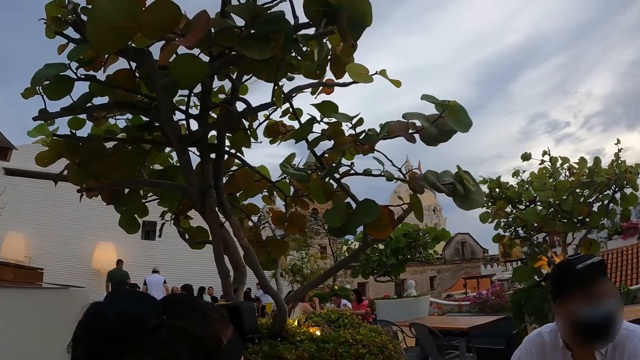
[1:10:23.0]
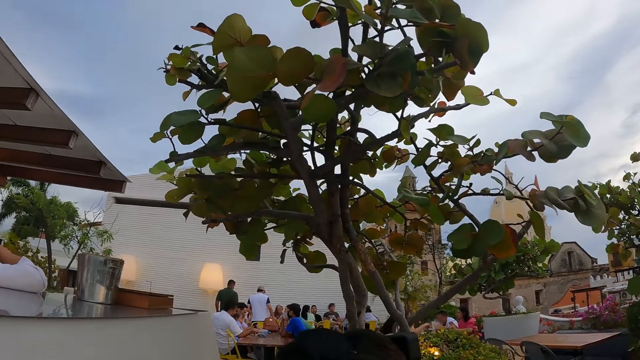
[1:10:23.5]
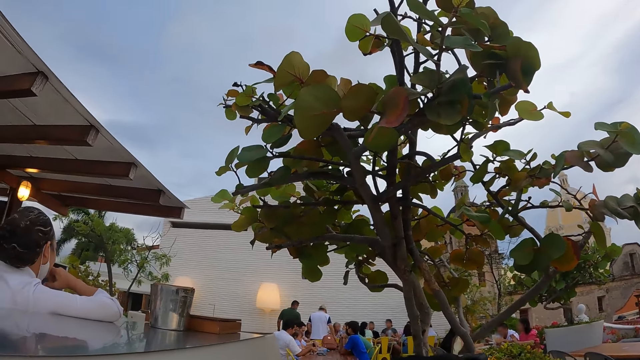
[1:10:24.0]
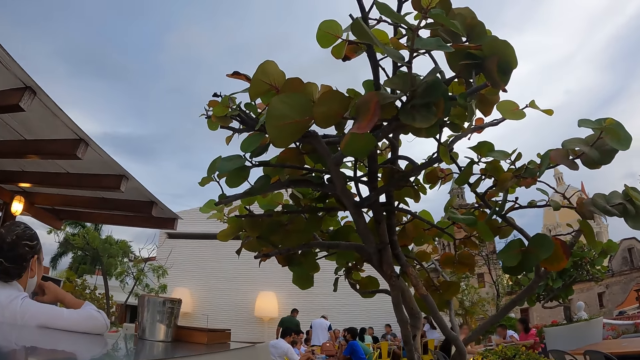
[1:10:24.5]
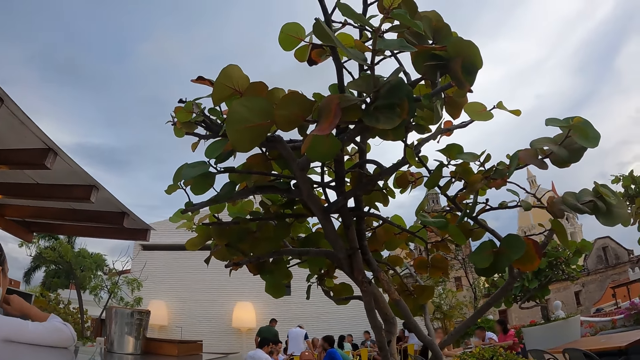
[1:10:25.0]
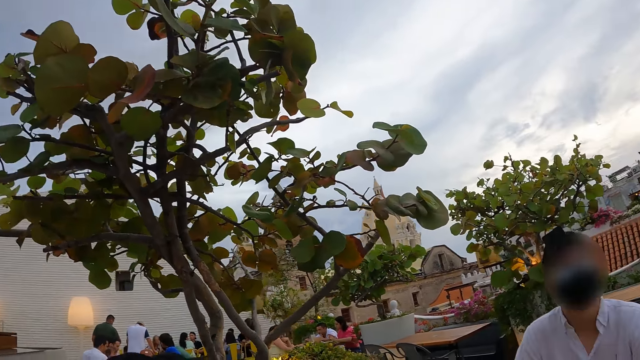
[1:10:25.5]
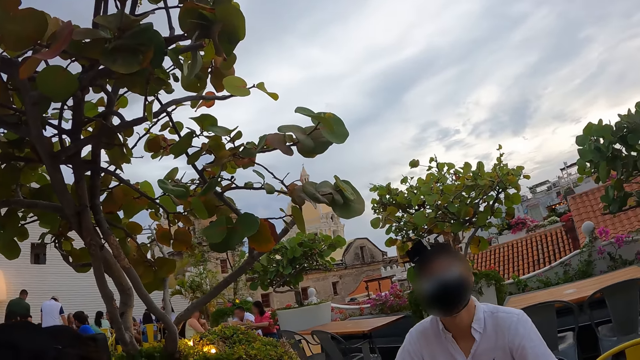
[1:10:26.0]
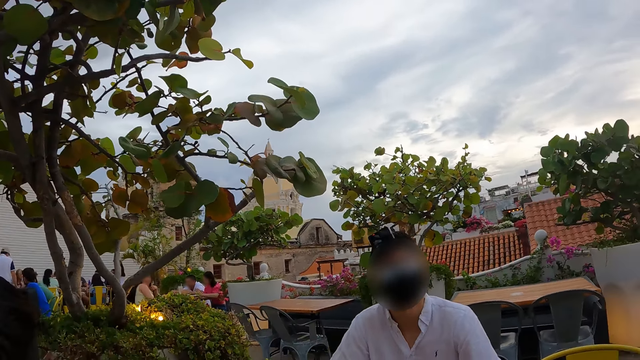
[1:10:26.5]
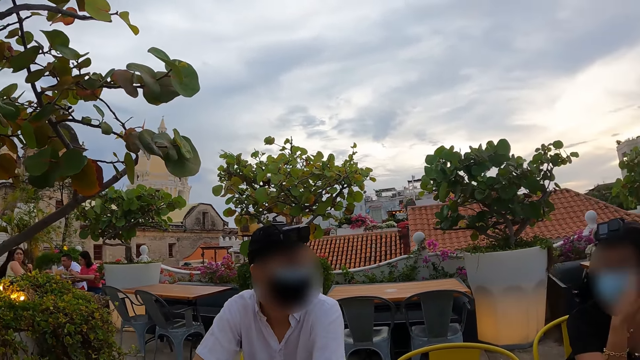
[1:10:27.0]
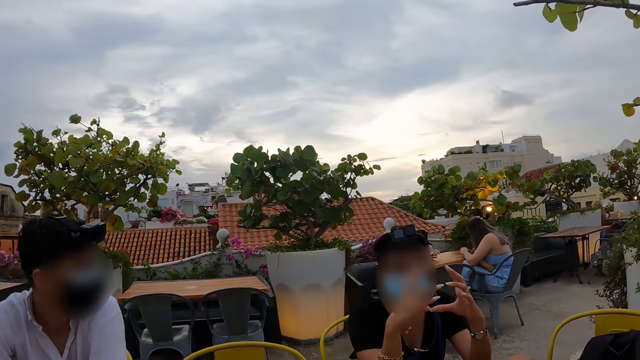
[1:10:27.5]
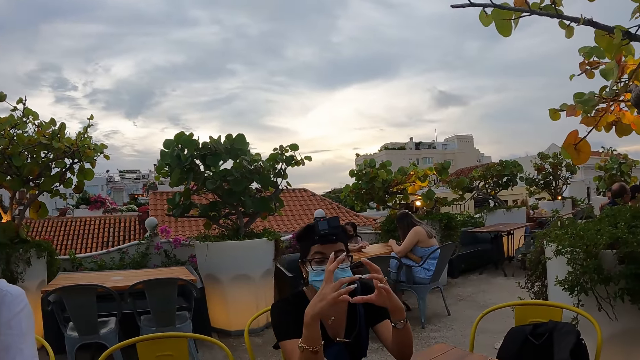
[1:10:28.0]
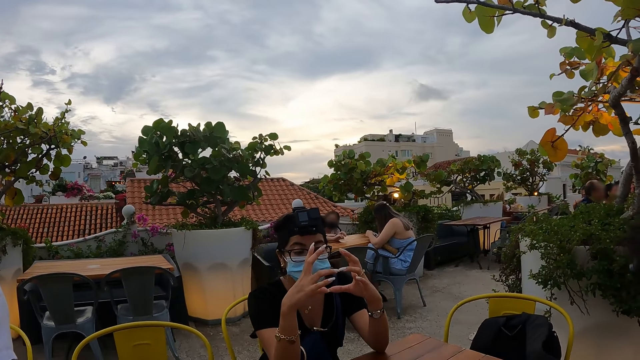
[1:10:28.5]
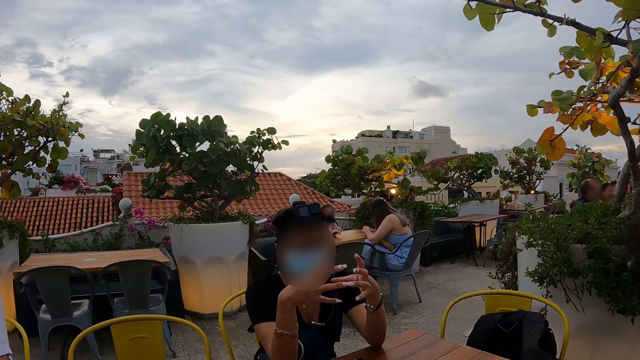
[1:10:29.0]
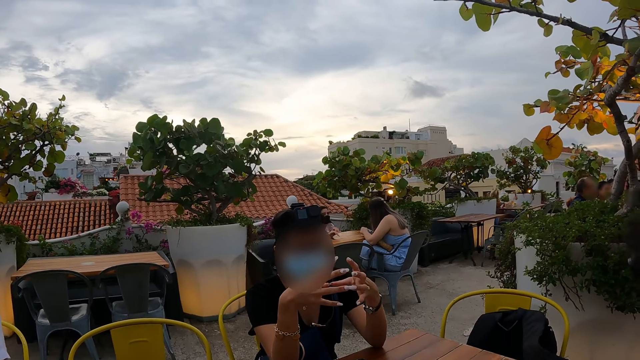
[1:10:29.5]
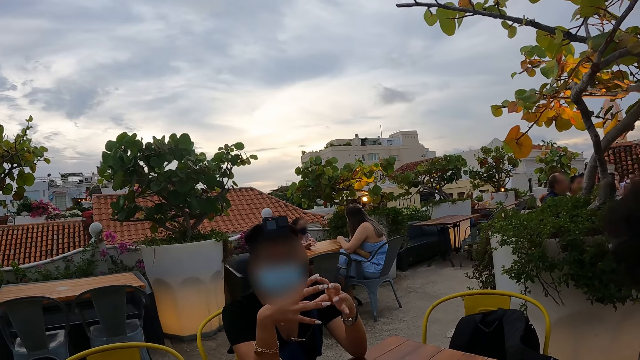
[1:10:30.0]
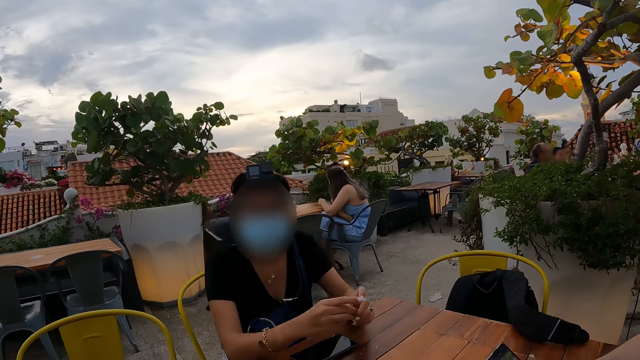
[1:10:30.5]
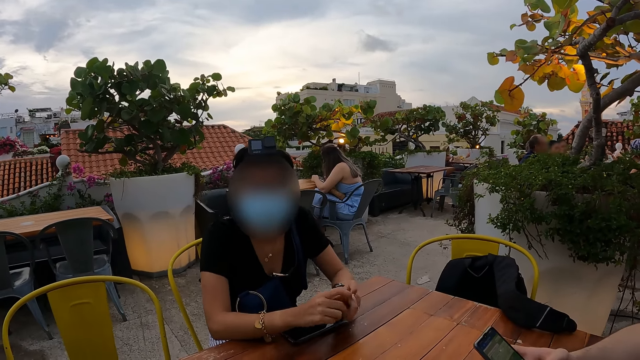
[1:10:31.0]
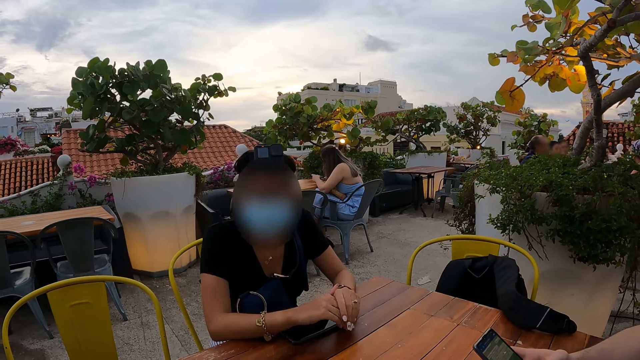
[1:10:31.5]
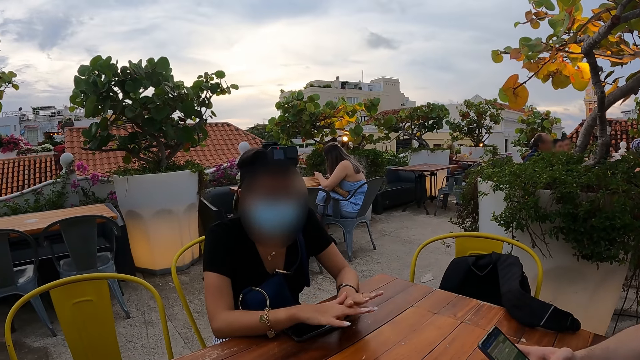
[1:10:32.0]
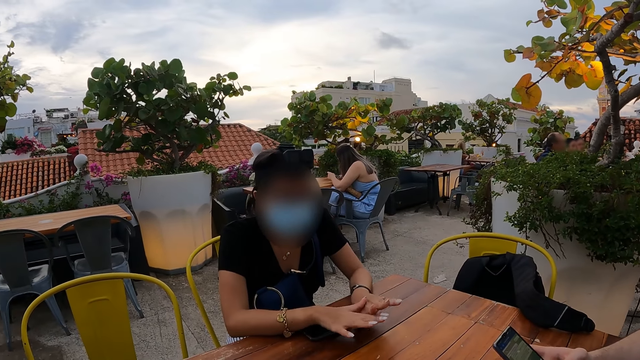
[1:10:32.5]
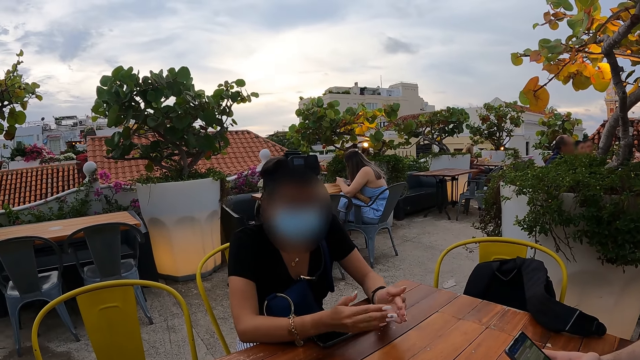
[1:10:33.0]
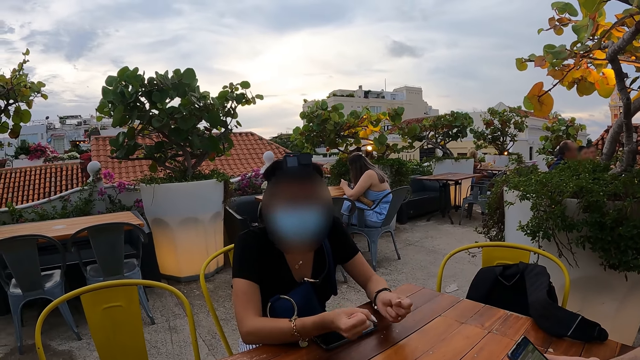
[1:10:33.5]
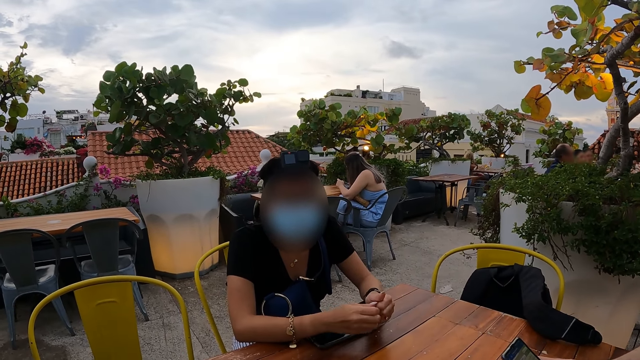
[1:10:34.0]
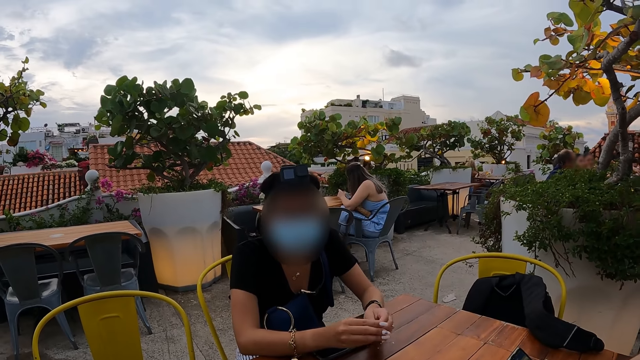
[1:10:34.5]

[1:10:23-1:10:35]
The camera wearer looks around. A person moves her fingers. The person moves hands together and interacts with the camera wearer.

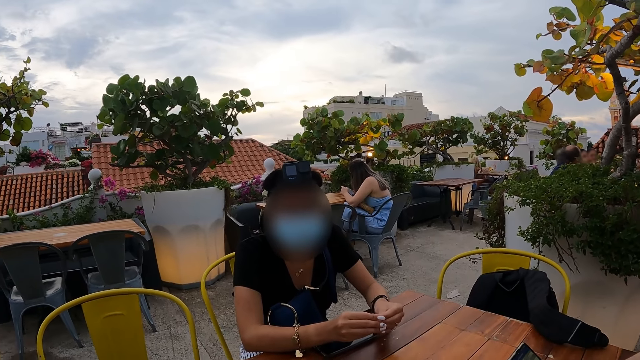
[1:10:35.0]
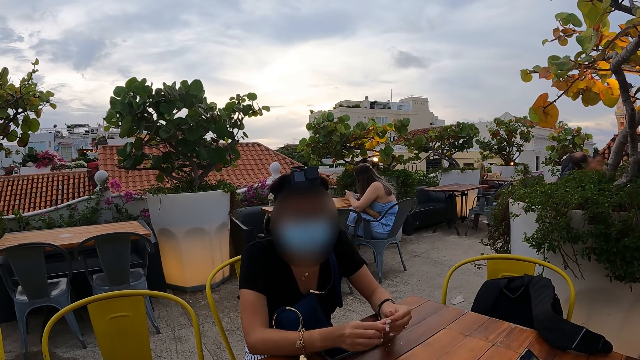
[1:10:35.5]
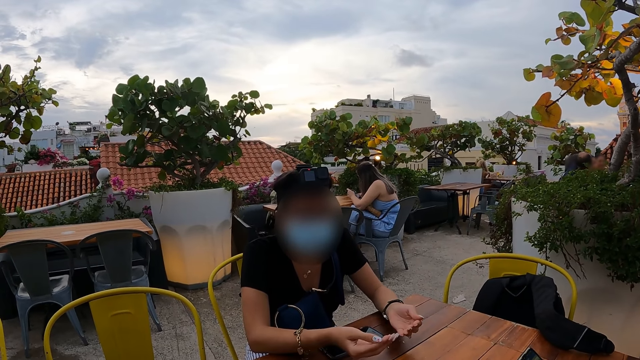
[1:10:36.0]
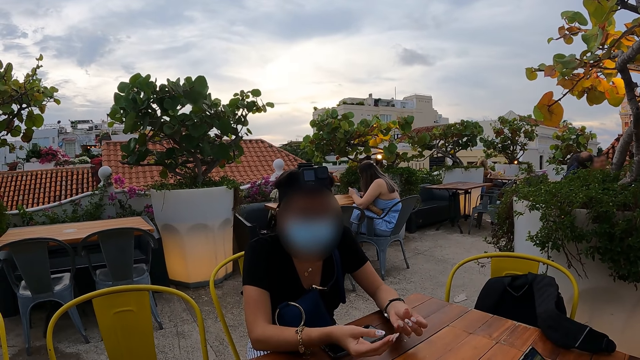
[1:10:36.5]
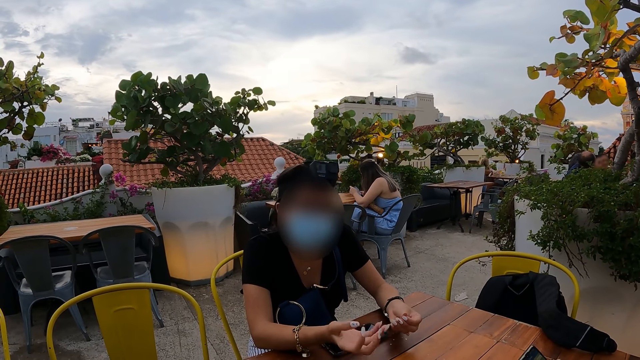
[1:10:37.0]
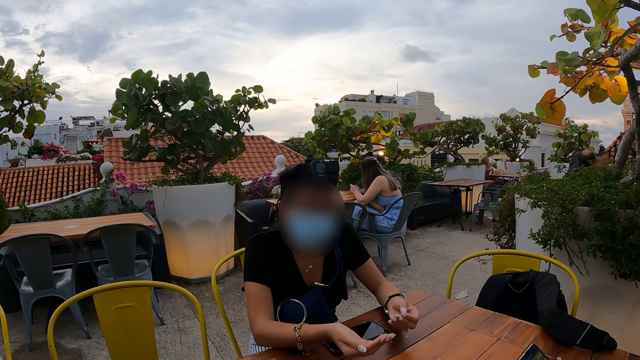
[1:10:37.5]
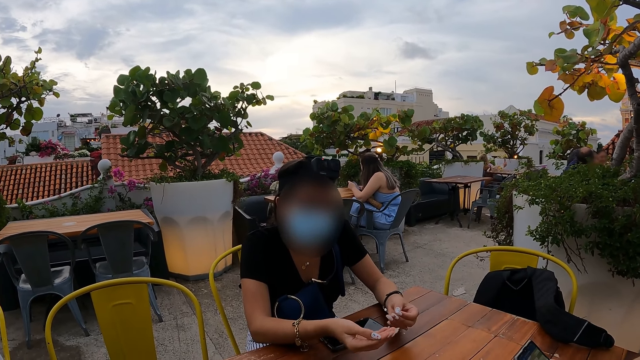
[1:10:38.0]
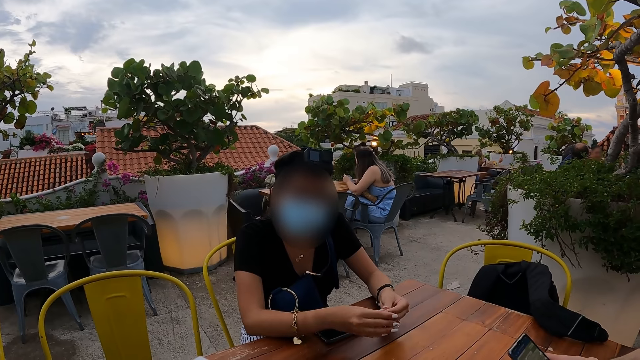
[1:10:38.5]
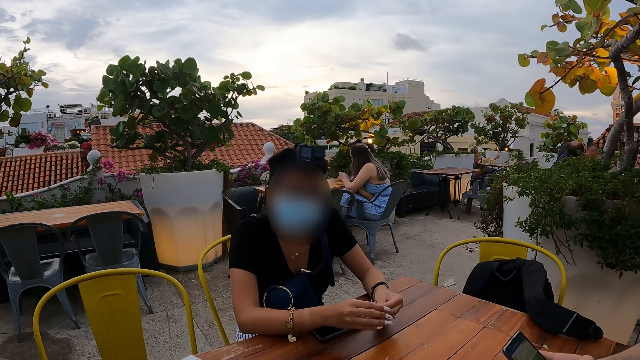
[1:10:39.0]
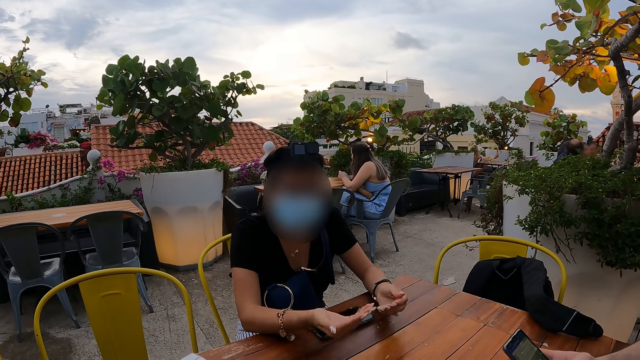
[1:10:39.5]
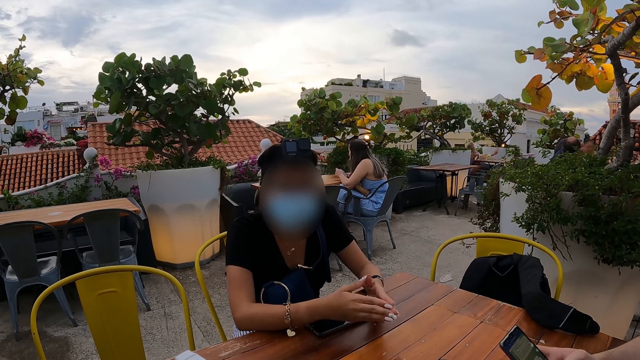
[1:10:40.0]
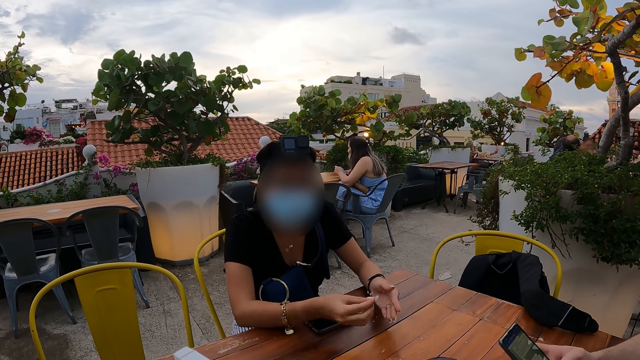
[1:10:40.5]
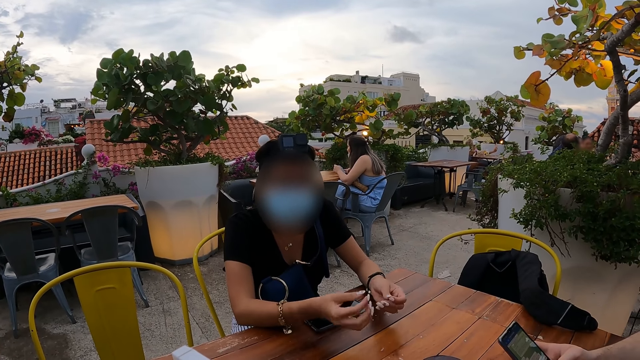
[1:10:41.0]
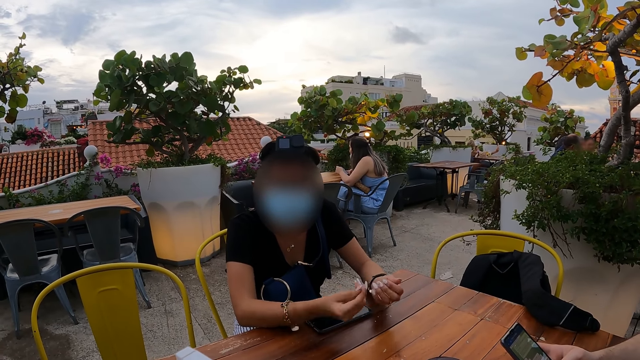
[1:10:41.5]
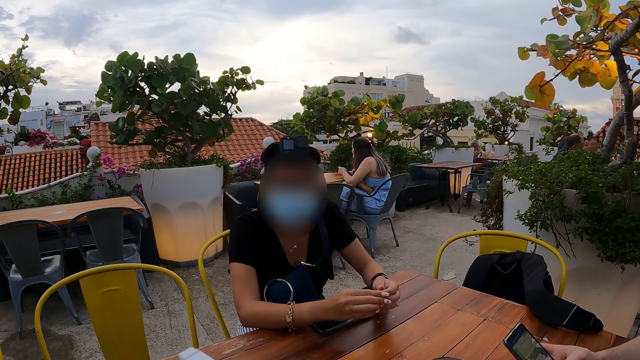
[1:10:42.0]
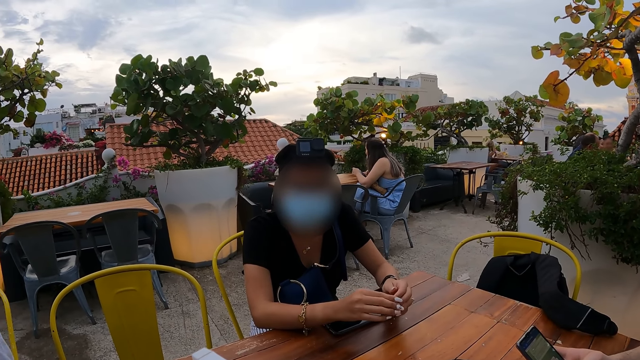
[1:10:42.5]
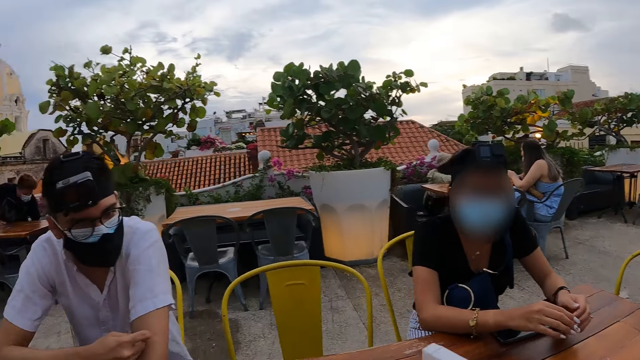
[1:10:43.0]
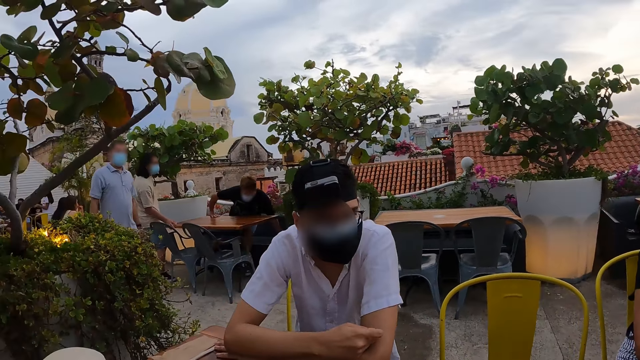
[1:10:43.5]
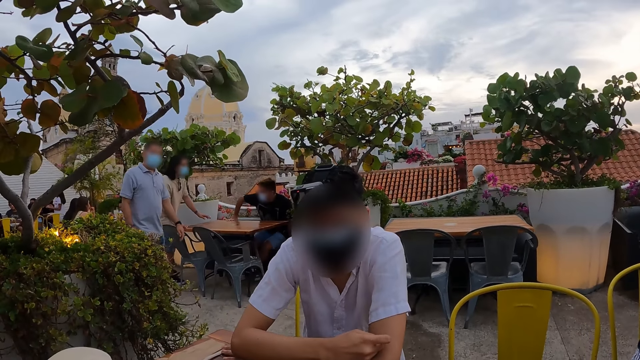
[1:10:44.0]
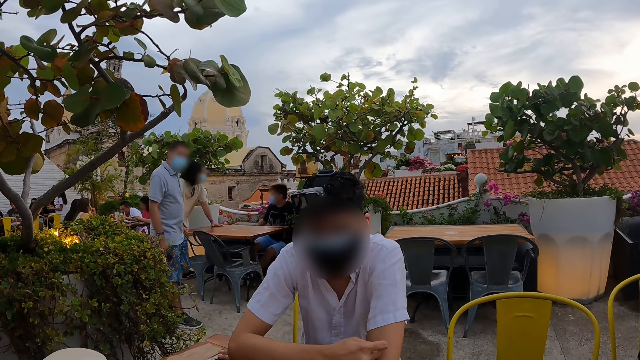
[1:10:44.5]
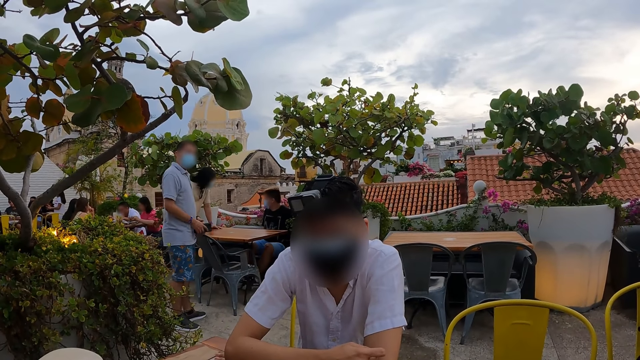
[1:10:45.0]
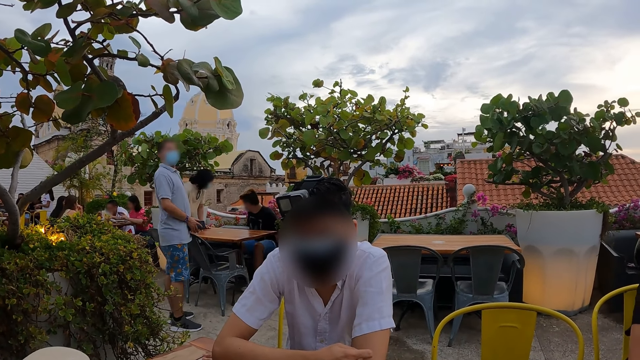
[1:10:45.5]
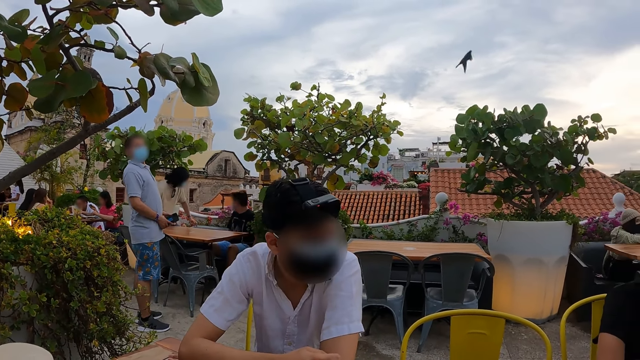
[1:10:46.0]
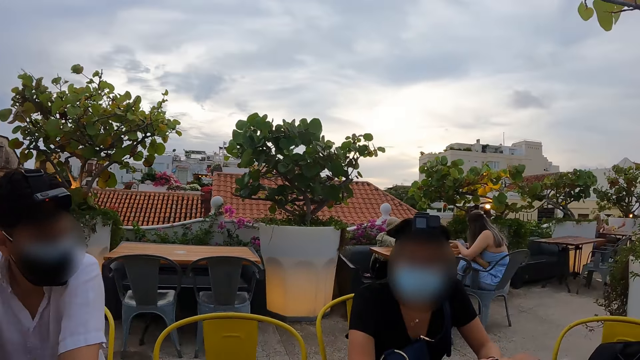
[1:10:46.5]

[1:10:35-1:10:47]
The camera wearer looks around the restaurant. They stare at a person. They look around the restaurant.
